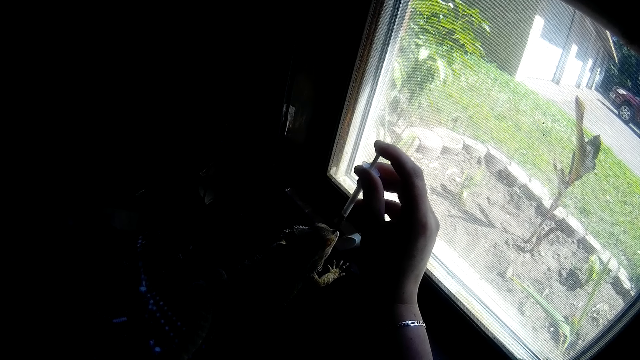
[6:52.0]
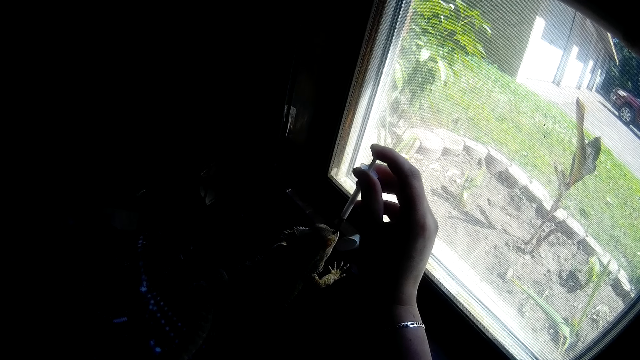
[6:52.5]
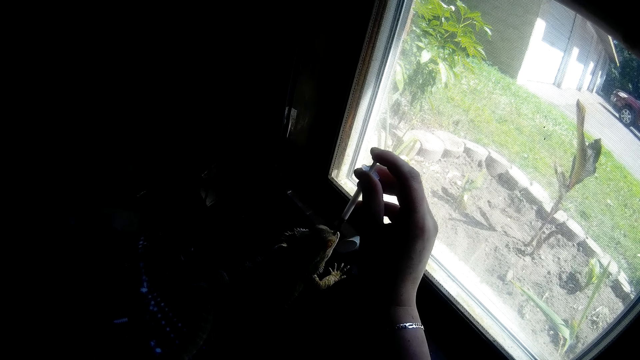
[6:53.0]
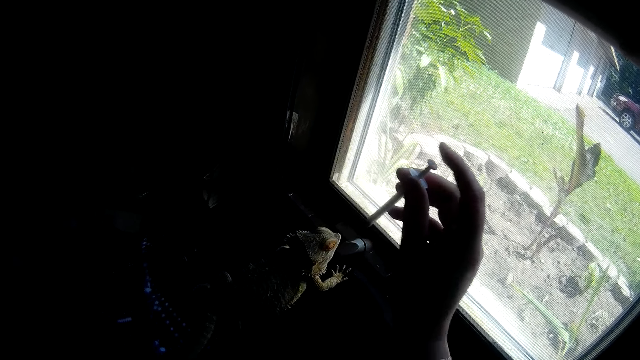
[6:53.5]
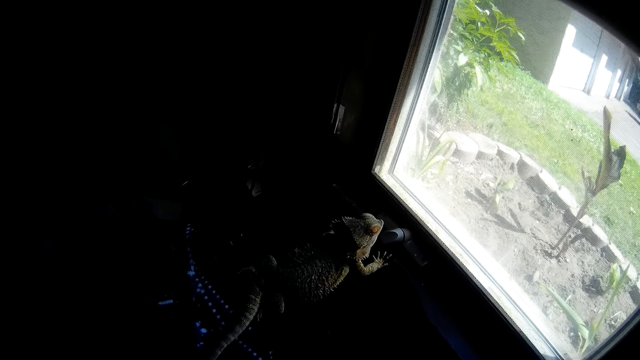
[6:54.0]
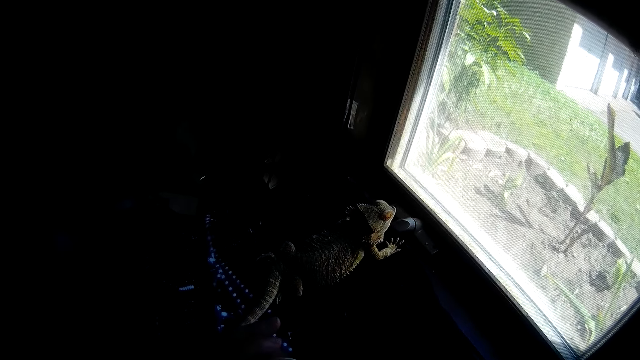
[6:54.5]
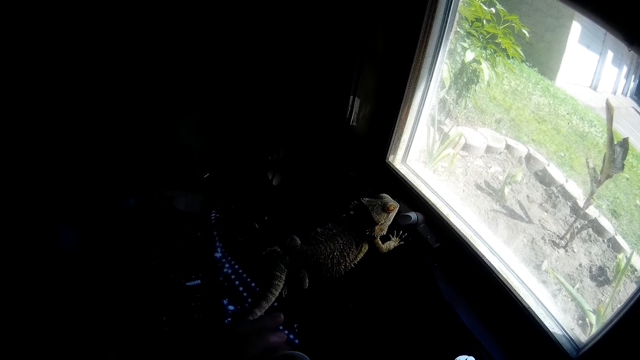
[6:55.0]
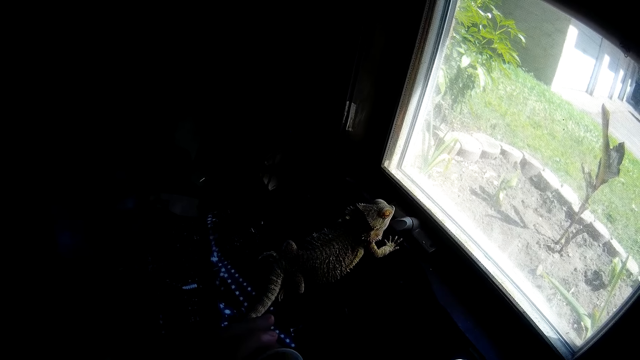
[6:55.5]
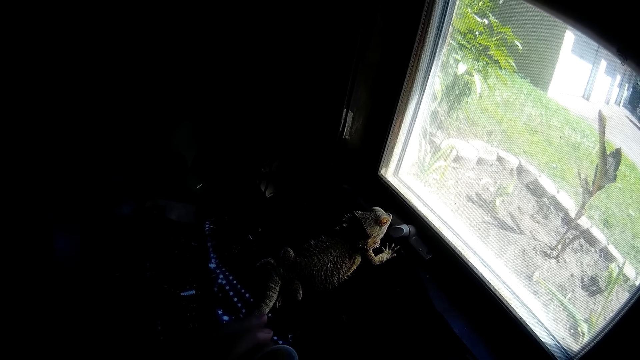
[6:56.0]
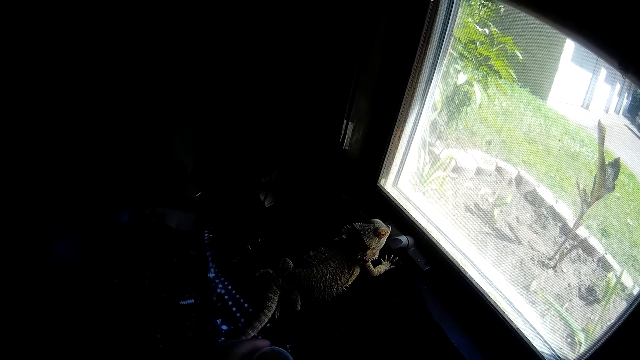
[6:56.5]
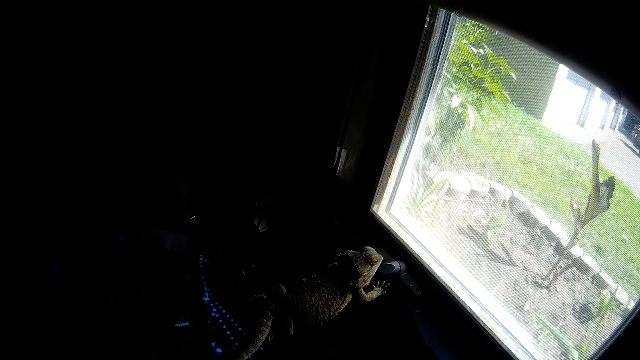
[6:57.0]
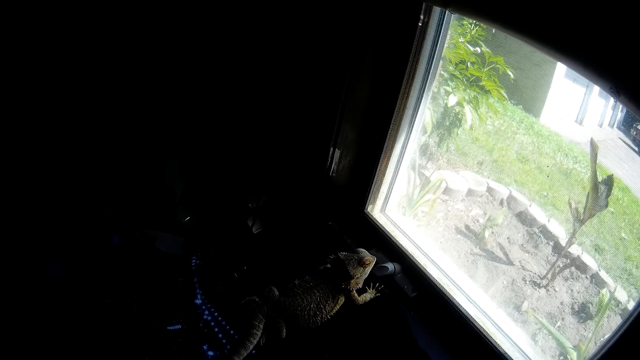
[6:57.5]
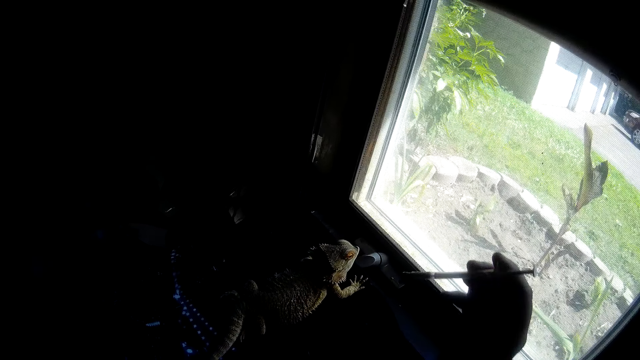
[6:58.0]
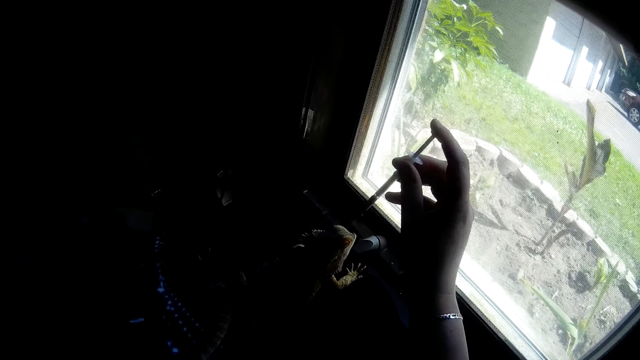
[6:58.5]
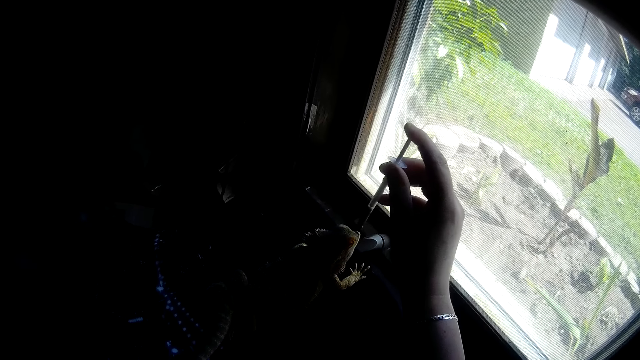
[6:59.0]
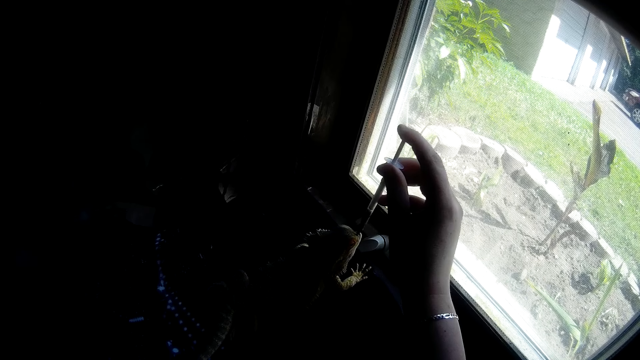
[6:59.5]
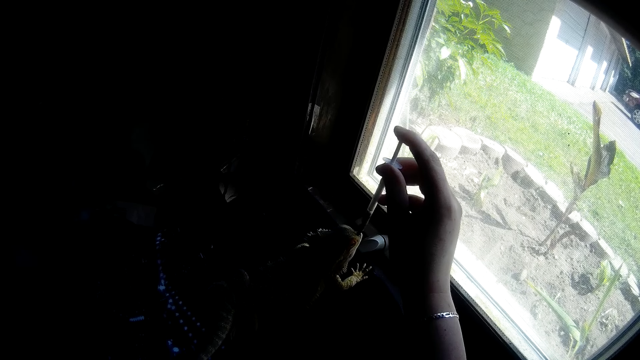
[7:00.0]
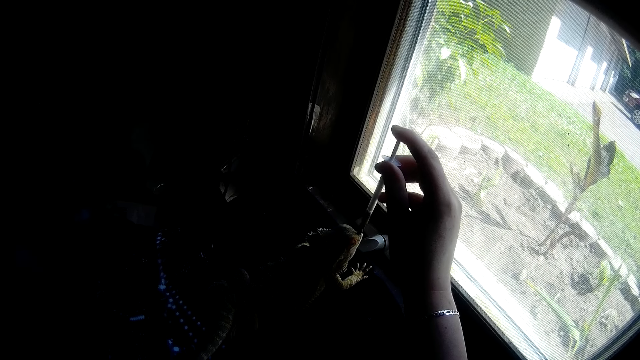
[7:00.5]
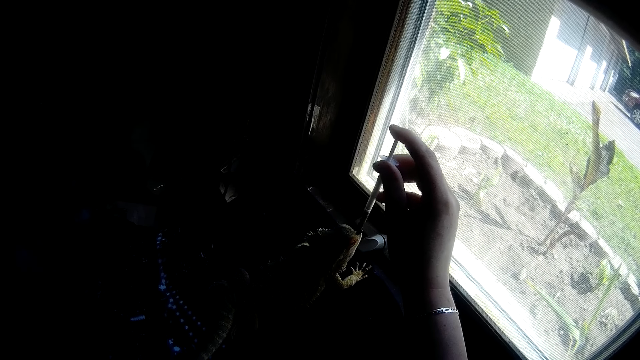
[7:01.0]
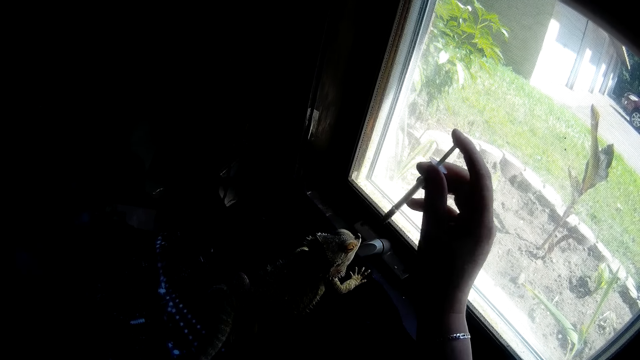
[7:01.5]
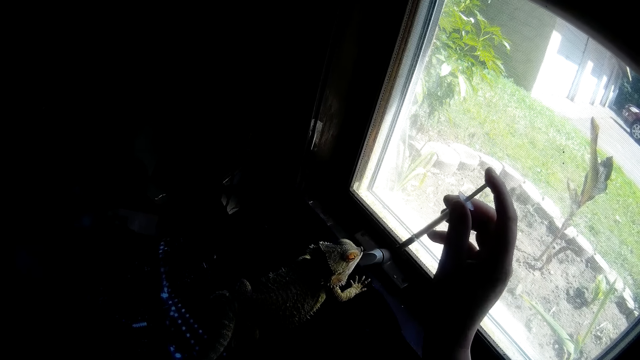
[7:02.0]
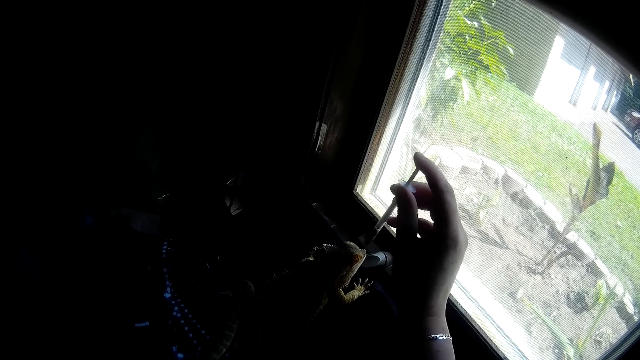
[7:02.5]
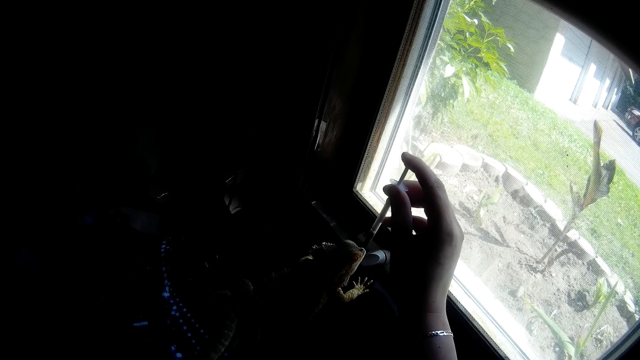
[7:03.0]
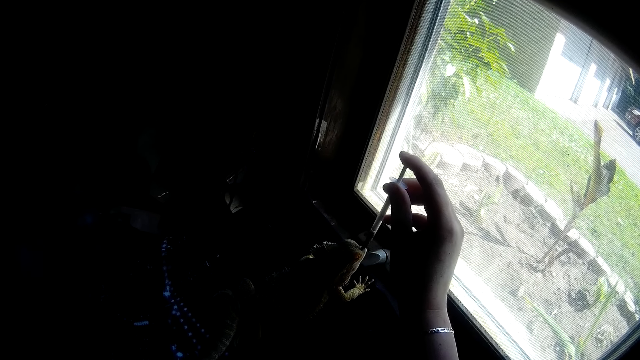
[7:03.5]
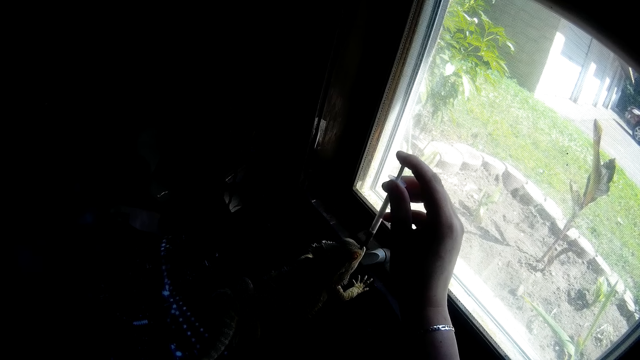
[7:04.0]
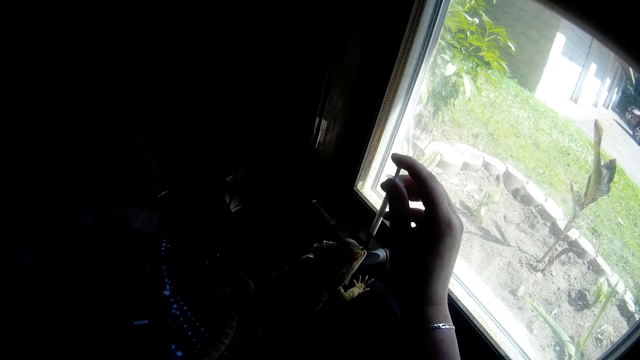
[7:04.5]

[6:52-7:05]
The camera wearer removes the empty syringe in her right hand from the mouth of the Chinese water dragon. She sucks something with an adhesive dispenser syringe. She puts a loaded syringe into the mouth of the Chinese water dragon with her right hand. She presses something in the adhesive dispenser syringe on the bearded dragon. She removes the empty syringe in her right hand from the mouth of the Chinese water dragon. She puts a loaded syringe into the mouth of the Chinese water dragon with her right hand.

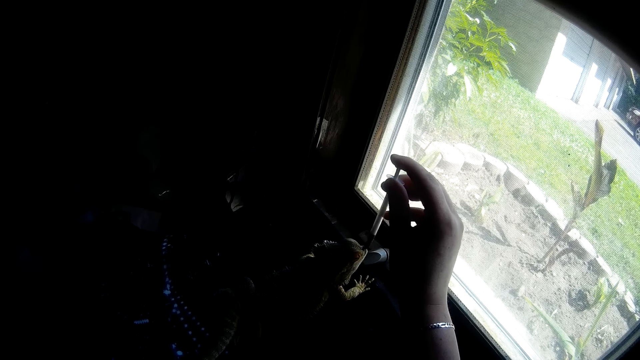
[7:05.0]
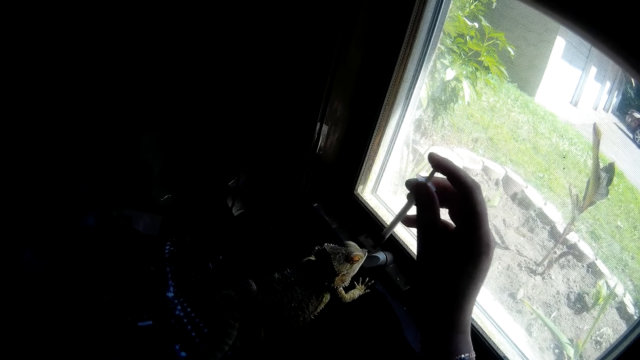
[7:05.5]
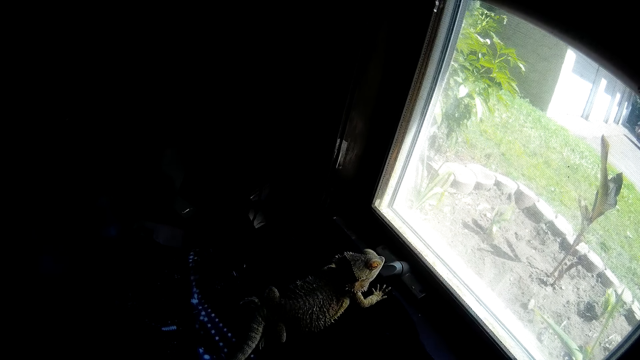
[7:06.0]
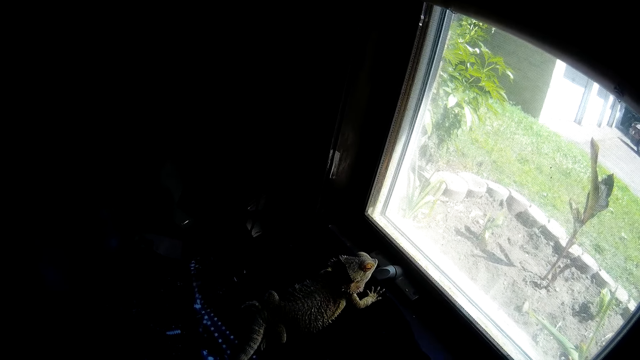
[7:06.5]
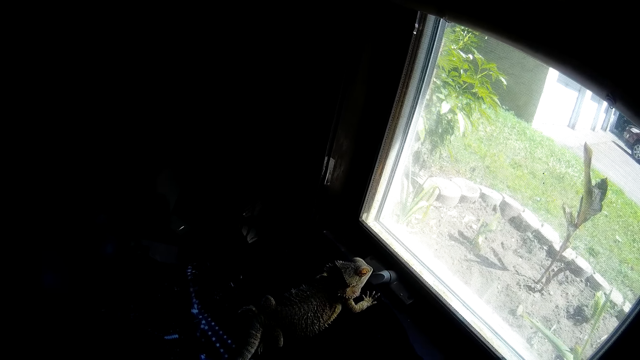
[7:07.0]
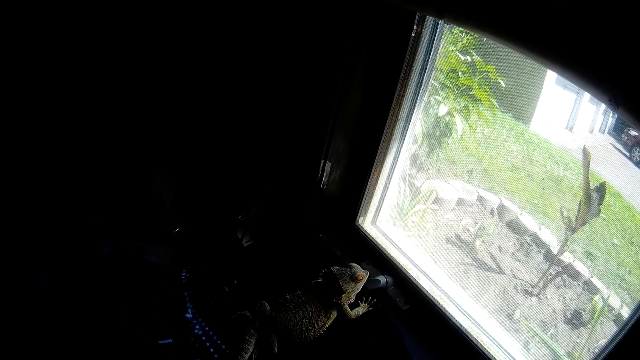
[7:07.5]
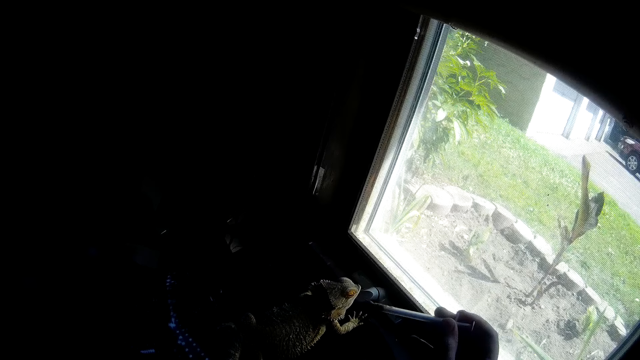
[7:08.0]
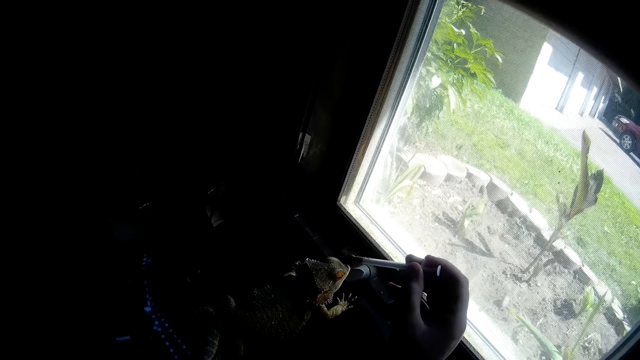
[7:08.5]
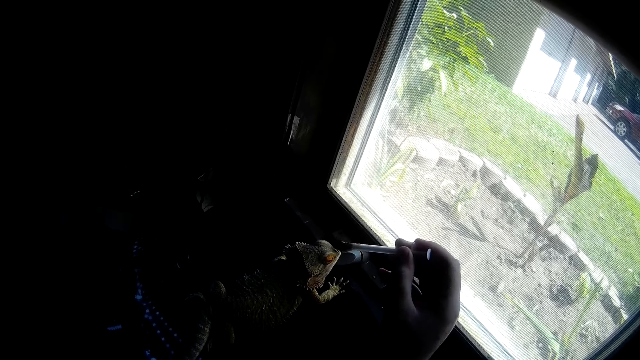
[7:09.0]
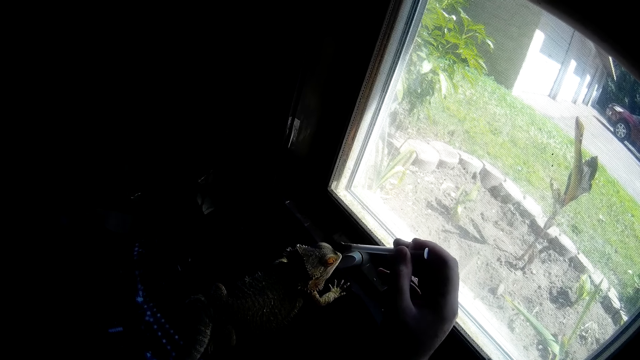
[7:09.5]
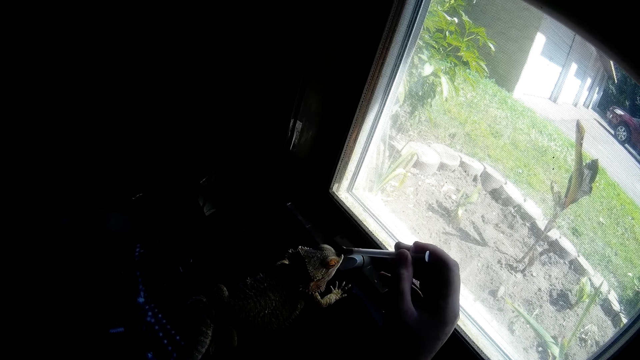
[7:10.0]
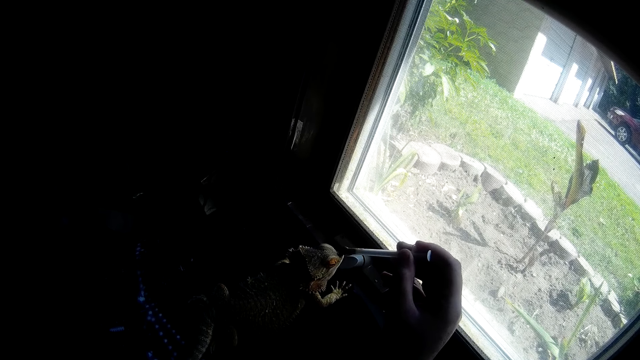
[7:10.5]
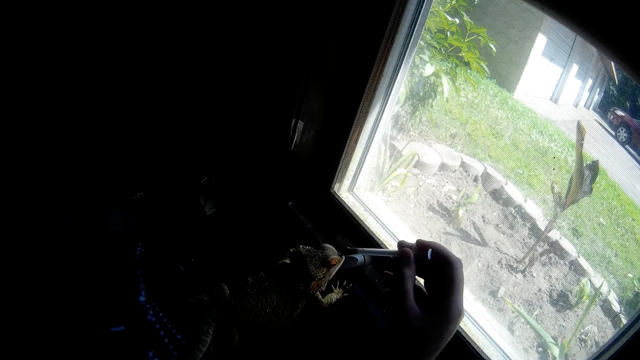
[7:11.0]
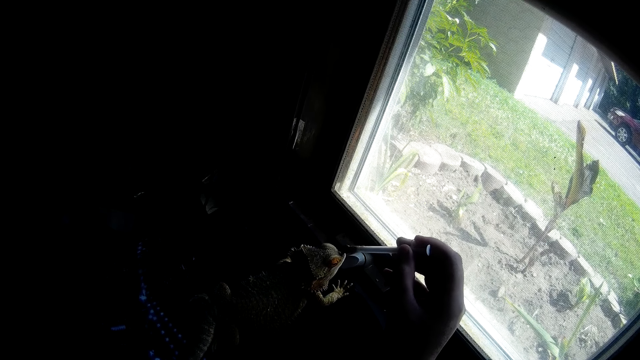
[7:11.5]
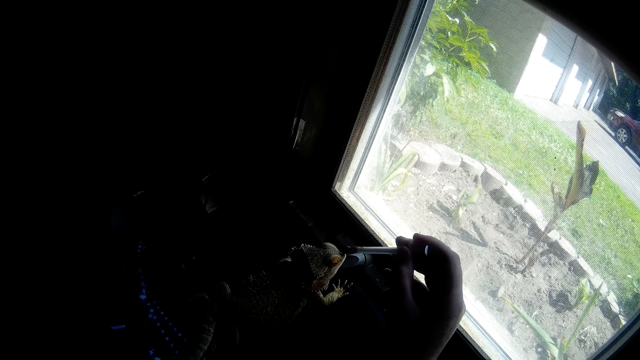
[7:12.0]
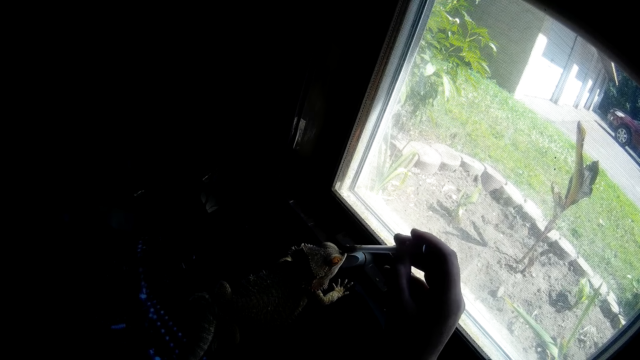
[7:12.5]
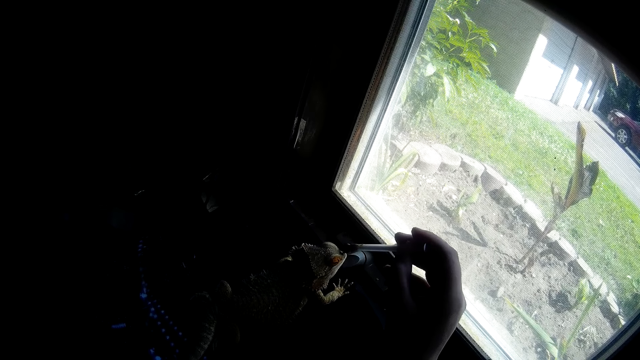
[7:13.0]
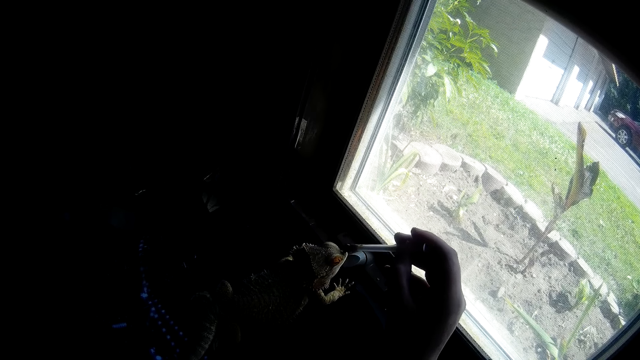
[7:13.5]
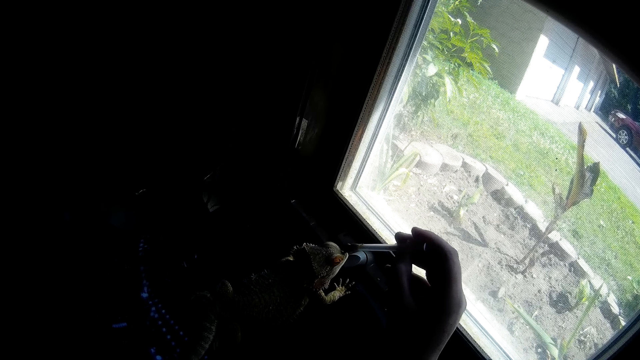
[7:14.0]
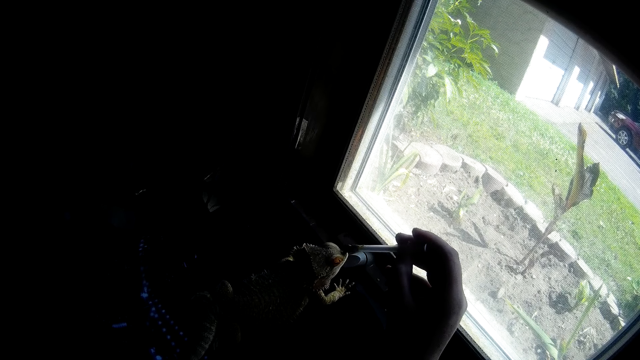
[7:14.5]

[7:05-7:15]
The camera wearer removes the empty syringe in her right hand from the mouth of the Chinese water dragon. She puts a loaded syringe into the mouth of the Chinese water dragon with her right hand.
